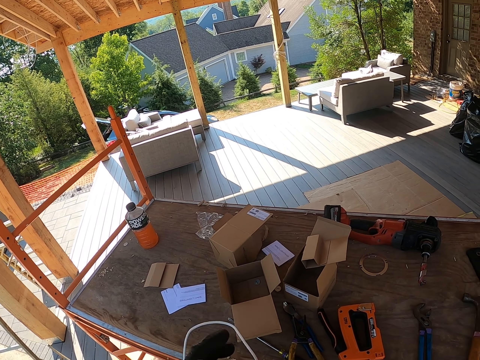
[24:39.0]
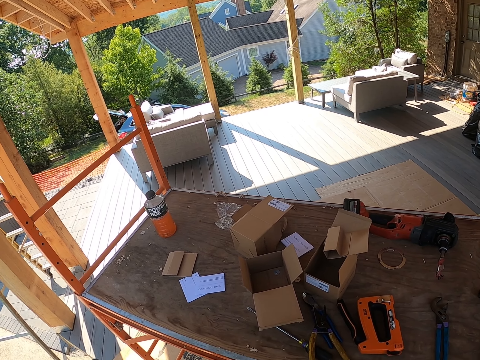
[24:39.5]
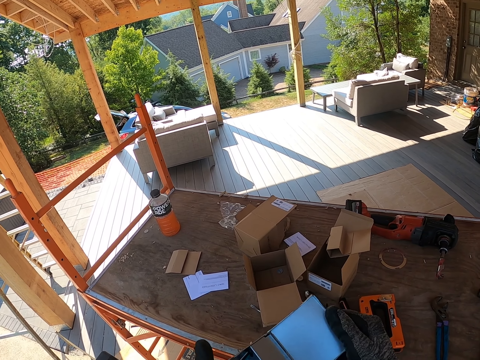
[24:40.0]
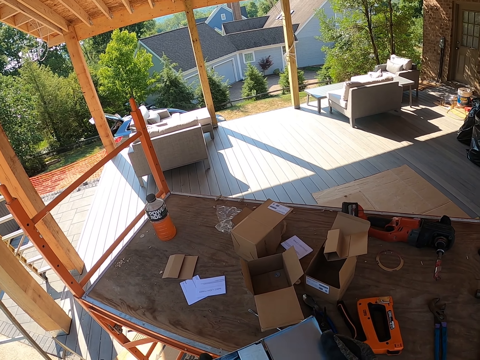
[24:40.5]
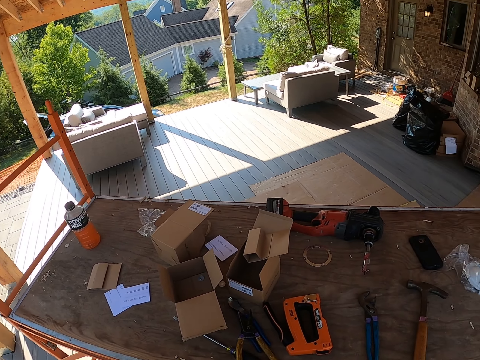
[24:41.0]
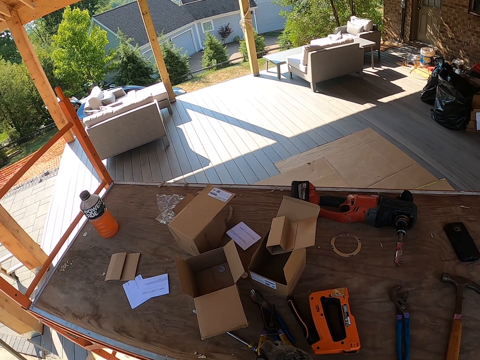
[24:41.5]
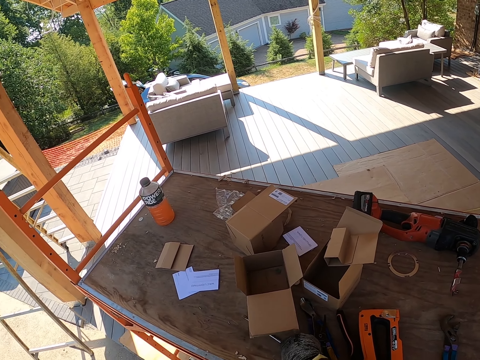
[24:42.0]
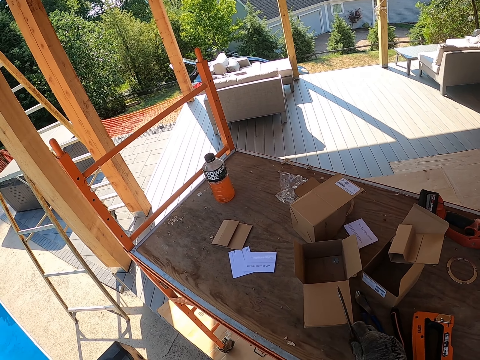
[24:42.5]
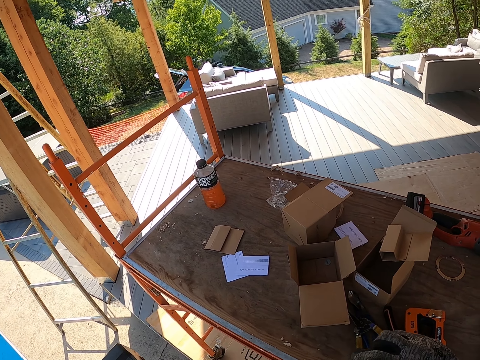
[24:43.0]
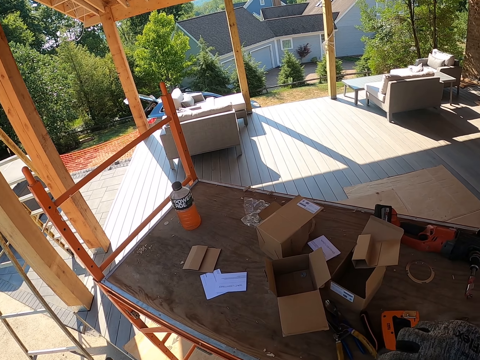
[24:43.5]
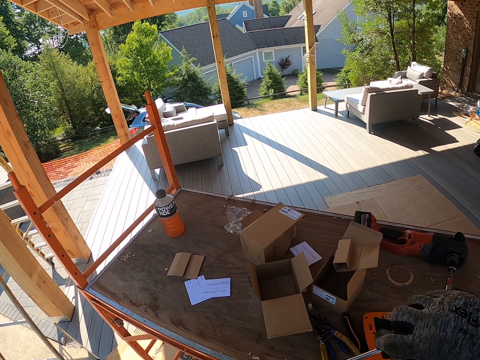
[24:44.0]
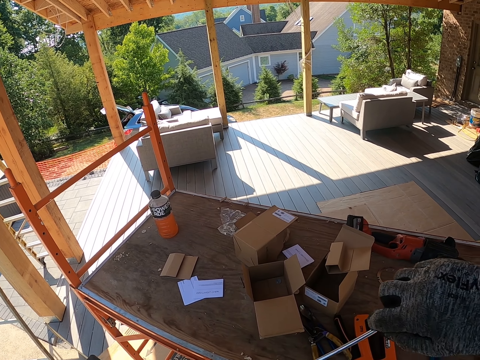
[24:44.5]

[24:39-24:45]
The camera wearer holds a cable. They take a screwdriver. They repair something with the screwdriver.

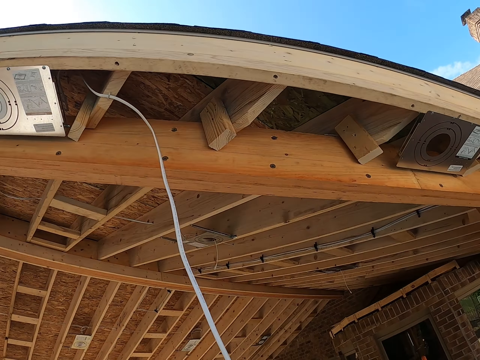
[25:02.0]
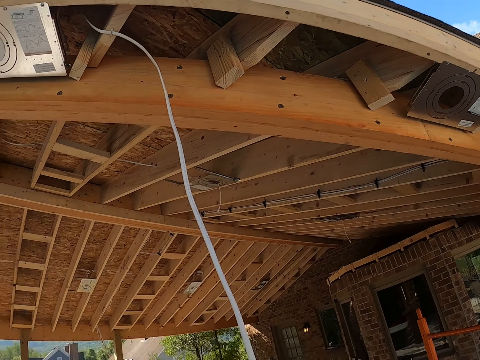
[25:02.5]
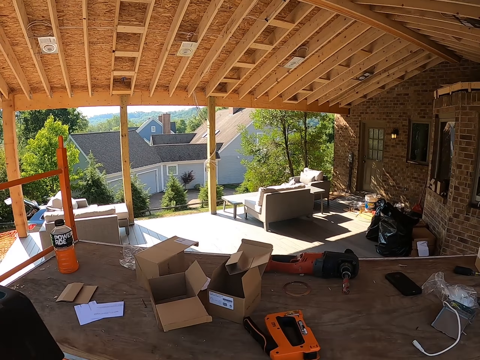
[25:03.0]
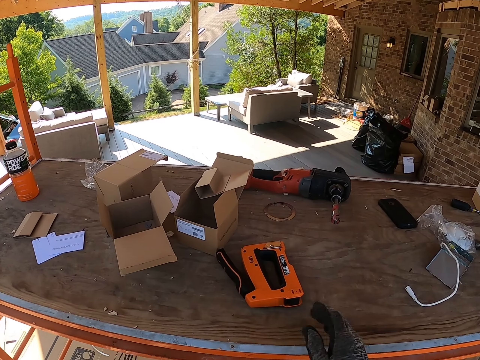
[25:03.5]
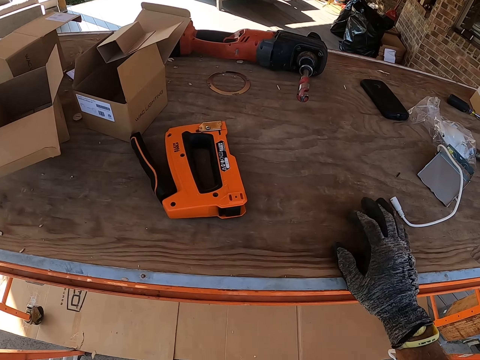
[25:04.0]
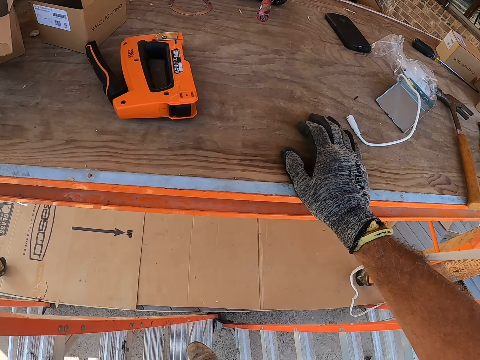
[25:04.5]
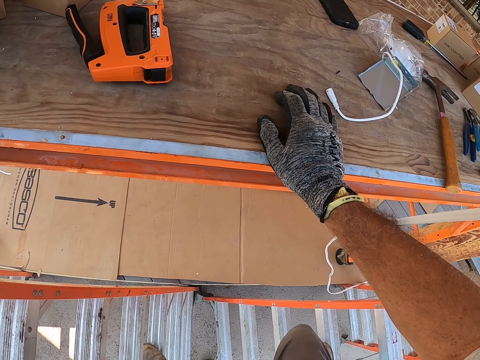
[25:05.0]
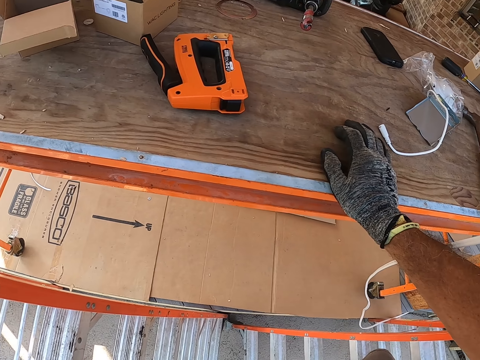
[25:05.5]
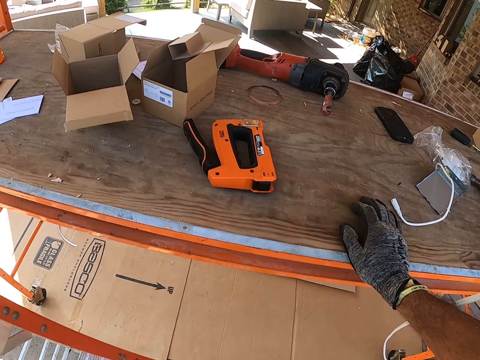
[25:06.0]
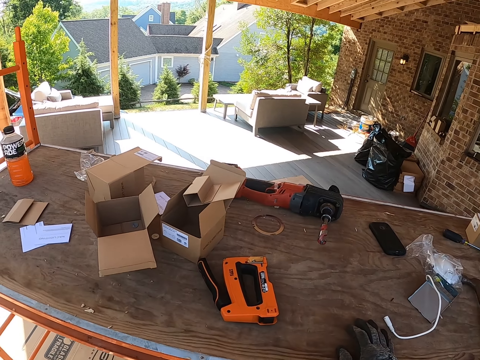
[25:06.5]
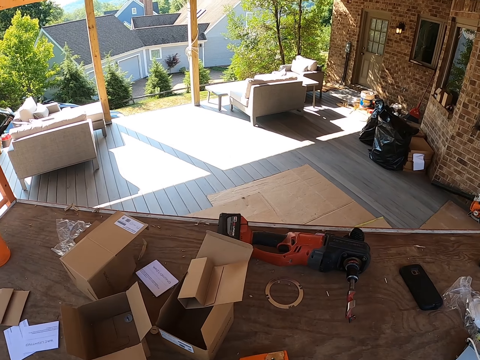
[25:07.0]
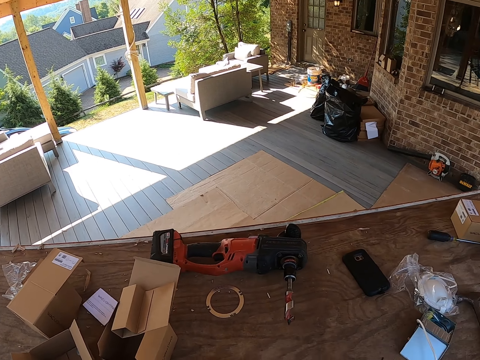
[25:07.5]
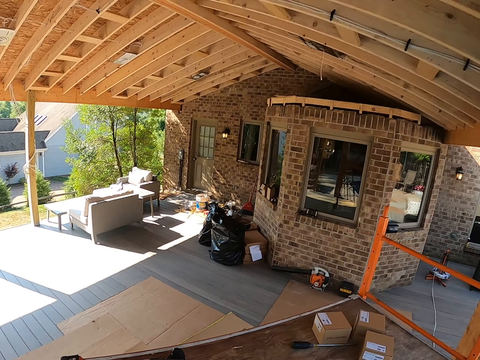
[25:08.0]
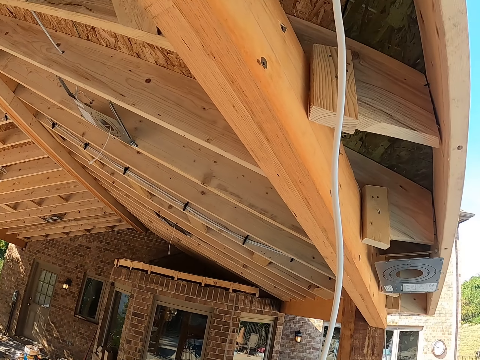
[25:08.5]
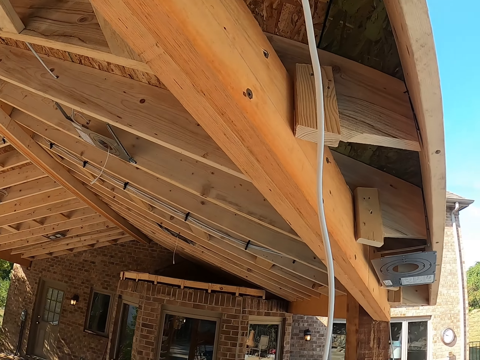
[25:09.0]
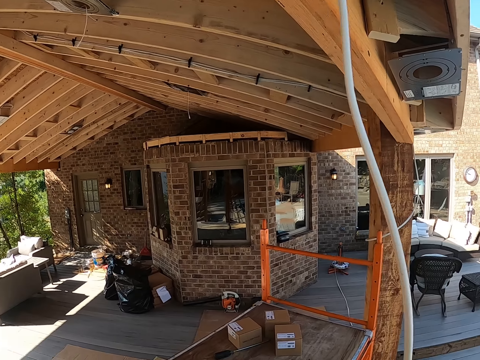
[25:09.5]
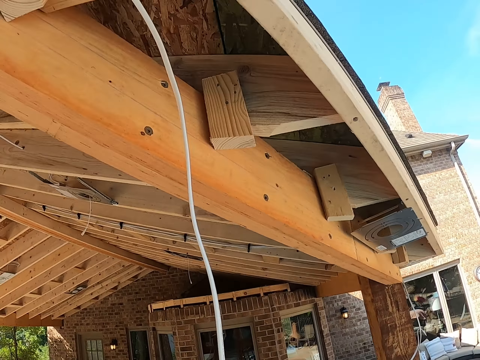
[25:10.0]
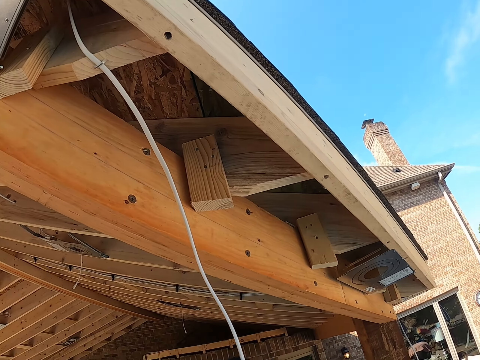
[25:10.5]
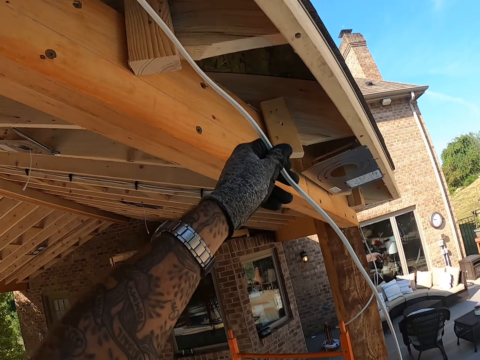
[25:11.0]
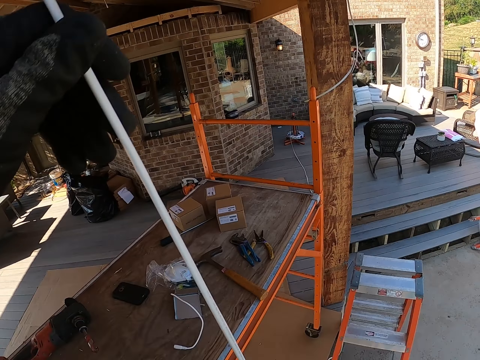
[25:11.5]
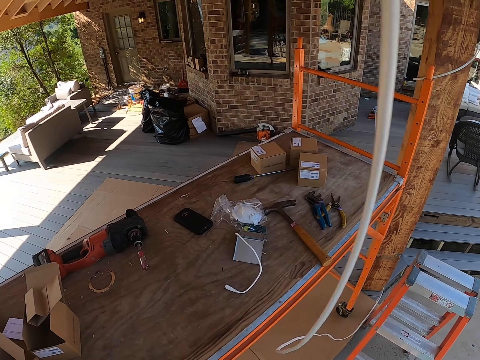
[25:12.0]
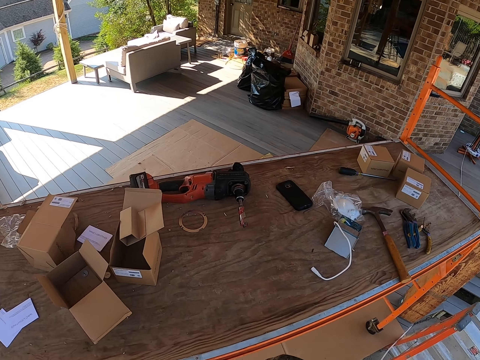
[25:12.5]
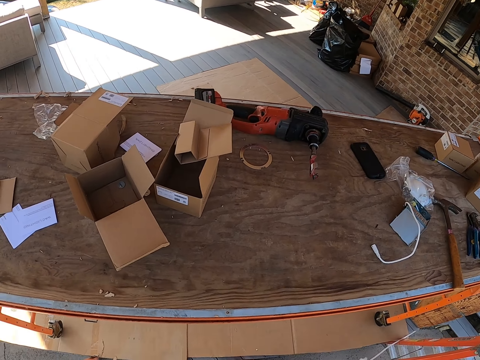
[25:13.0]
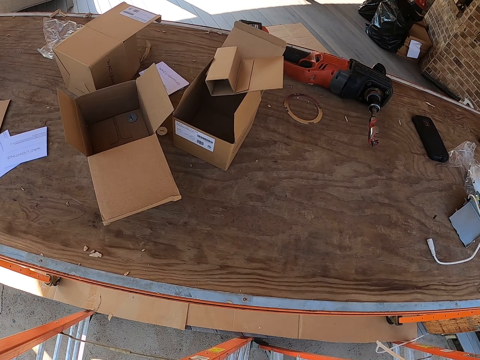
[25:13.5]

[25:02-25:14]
The camera wearer places a hand on the table. They hold on the table. They stare around. They move around. They adjust the cable. They pull the cable.

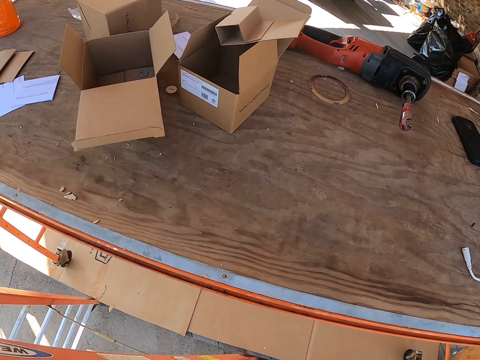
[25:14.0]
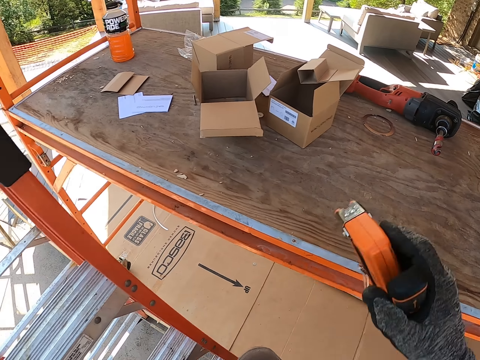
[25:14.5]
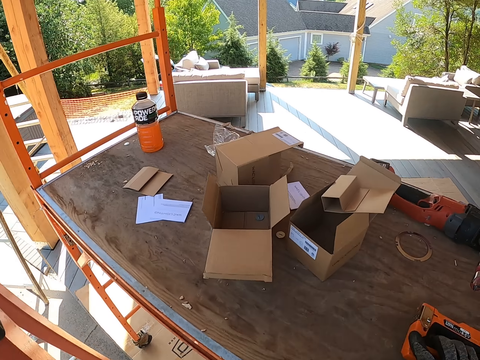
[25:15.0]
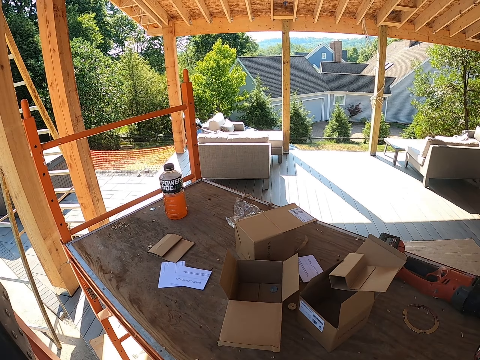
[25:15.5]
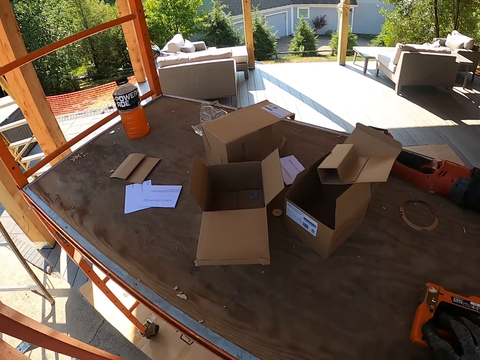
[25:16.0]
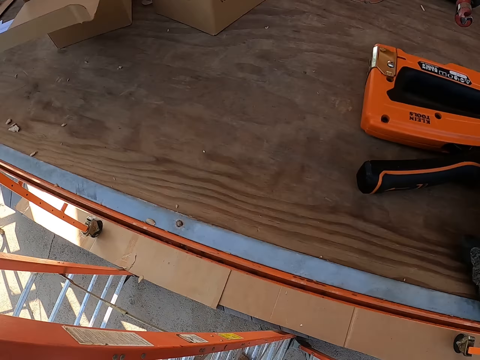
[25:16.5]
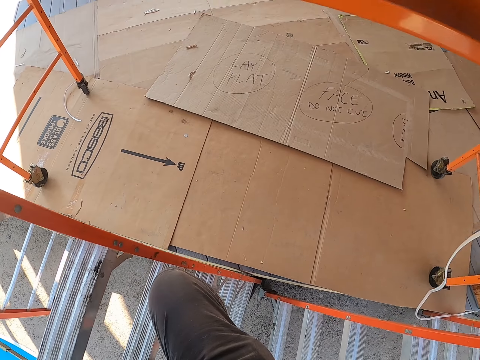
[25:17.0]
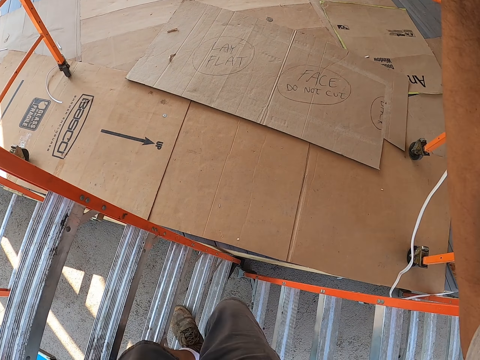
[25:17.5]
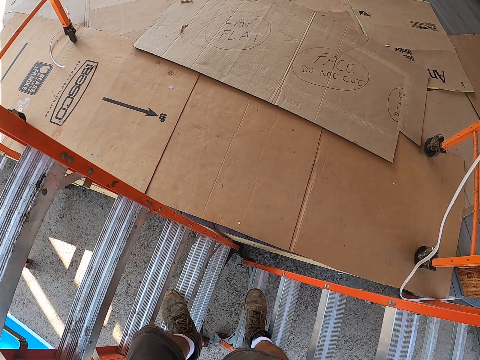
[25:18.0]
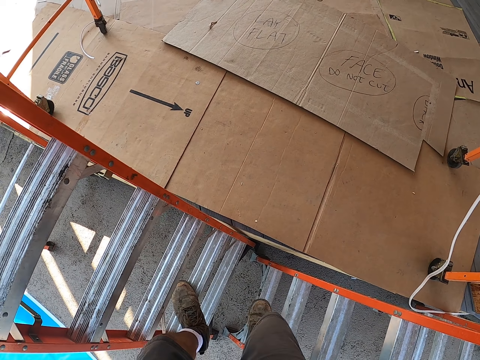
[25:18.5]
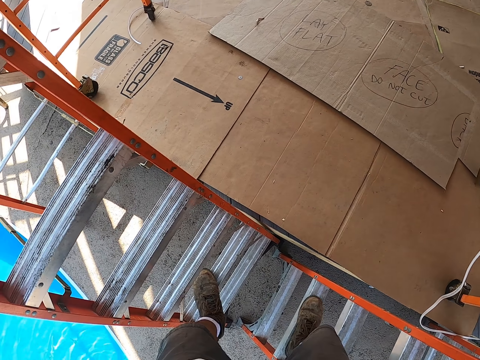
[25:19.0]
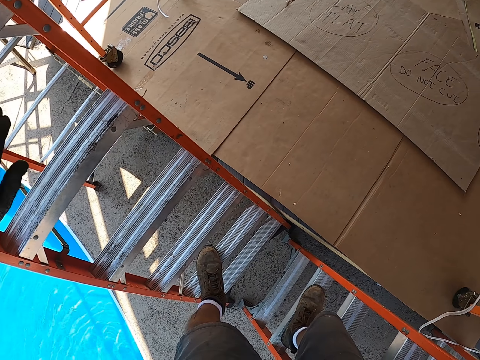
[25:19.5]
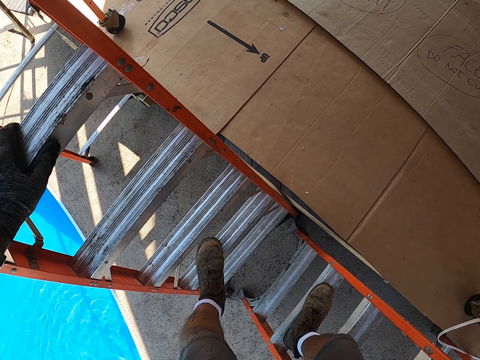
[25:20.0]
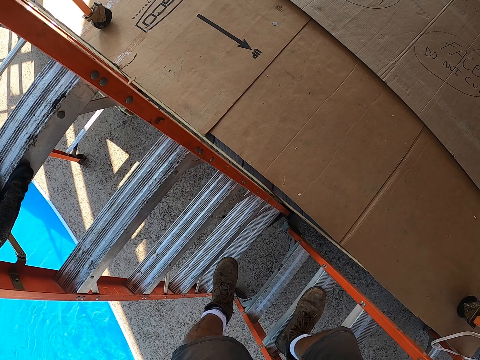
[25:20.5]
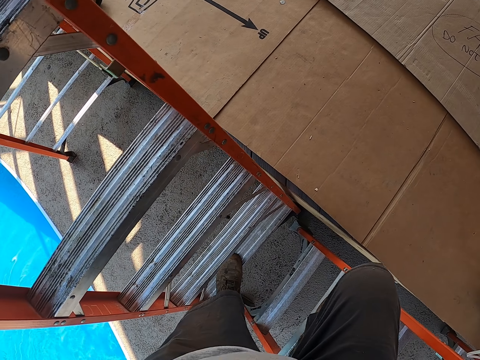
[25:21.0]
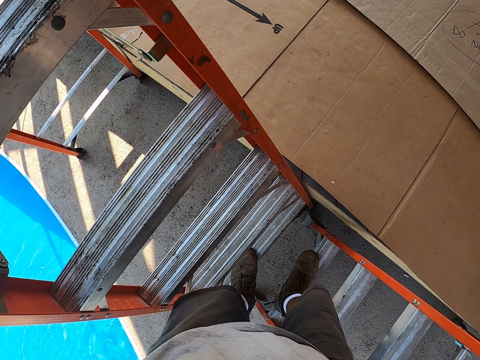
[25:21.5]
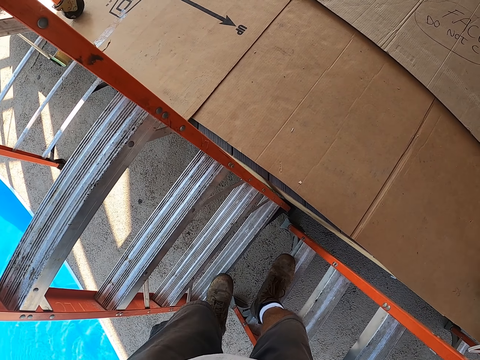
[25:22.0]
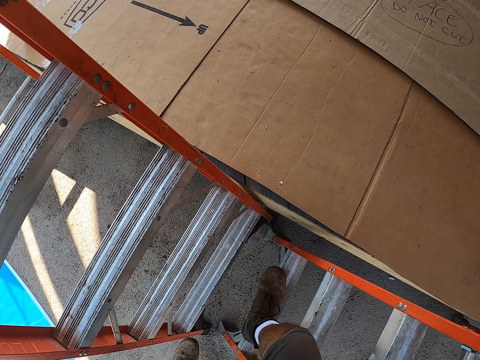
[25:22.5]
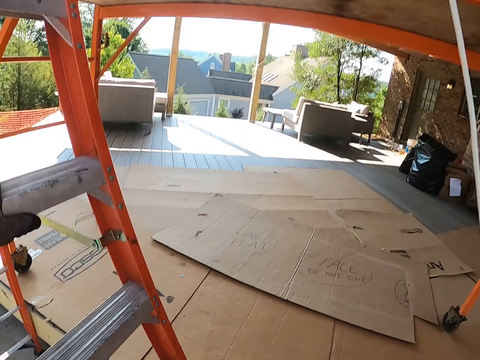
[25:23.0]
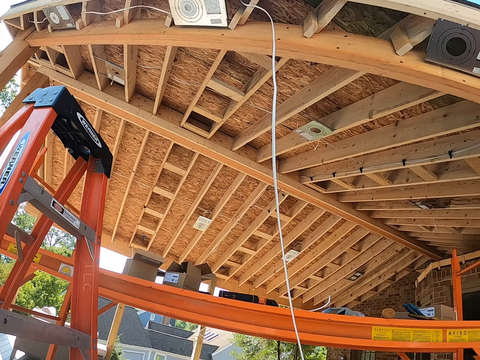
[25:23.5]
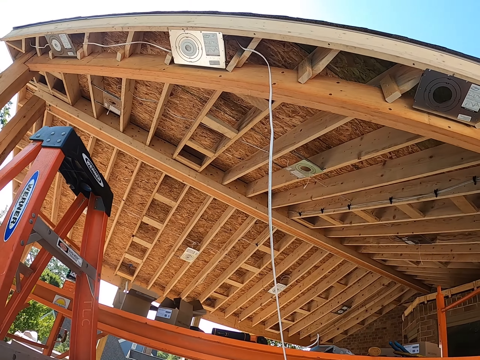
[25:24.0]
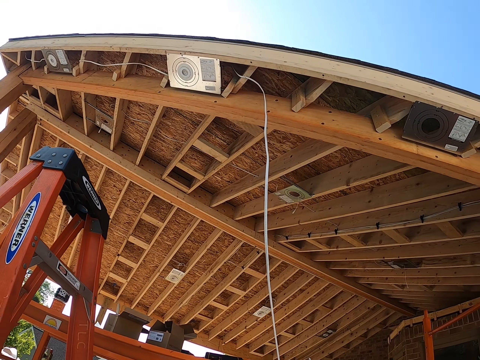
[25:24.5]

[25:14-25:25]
The camera wearer puts something on the table. They look around. They climb down the ladder. They move from the ladder.
